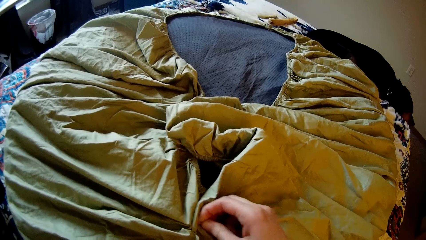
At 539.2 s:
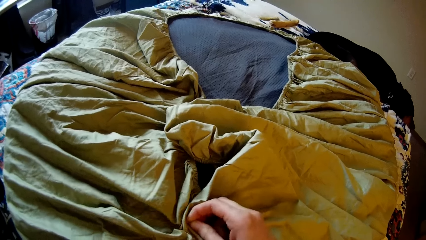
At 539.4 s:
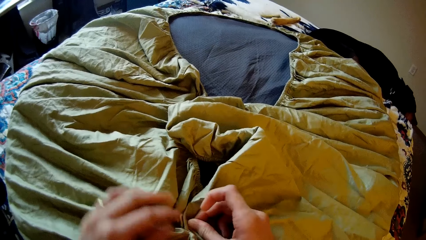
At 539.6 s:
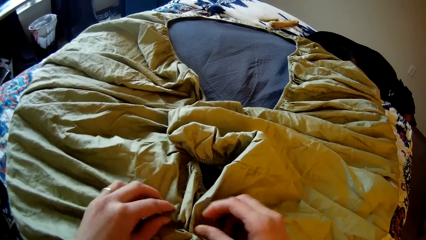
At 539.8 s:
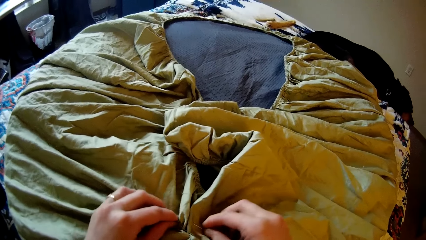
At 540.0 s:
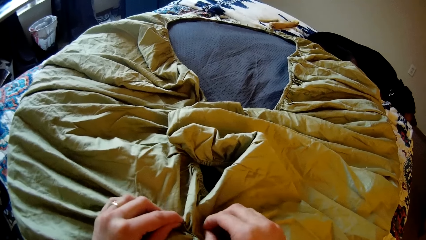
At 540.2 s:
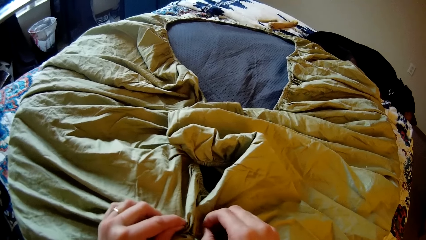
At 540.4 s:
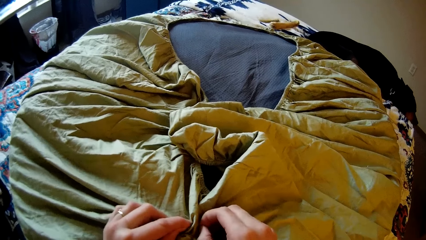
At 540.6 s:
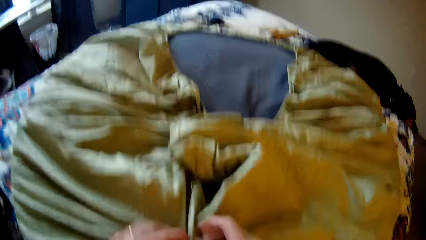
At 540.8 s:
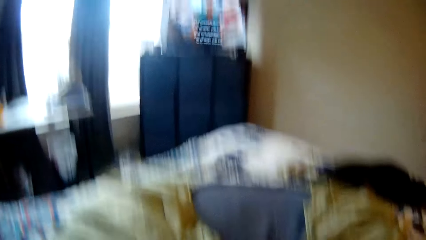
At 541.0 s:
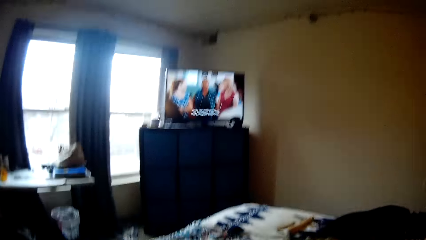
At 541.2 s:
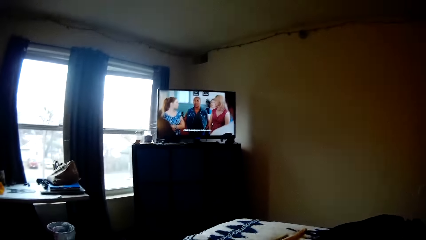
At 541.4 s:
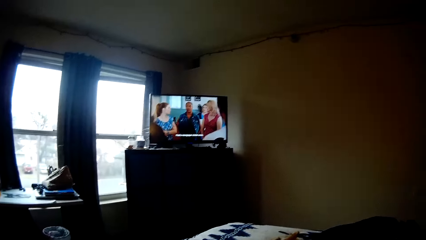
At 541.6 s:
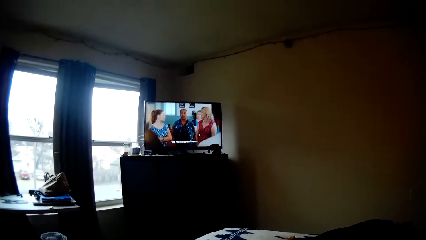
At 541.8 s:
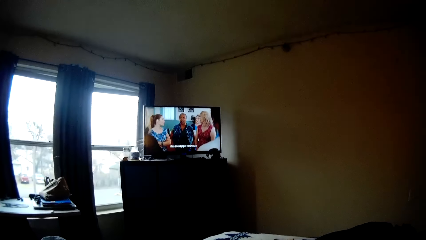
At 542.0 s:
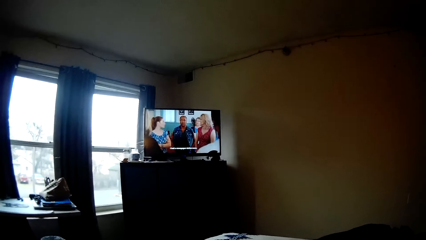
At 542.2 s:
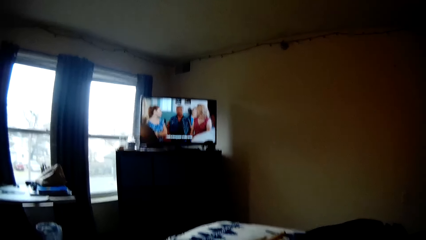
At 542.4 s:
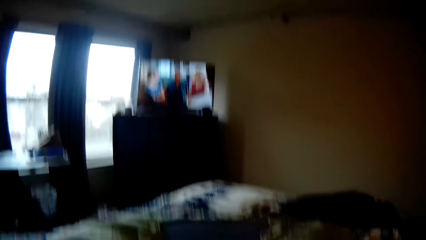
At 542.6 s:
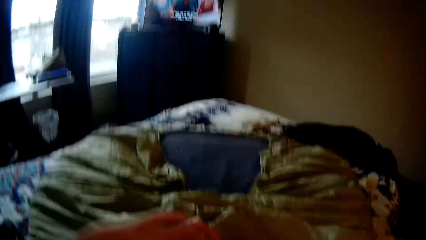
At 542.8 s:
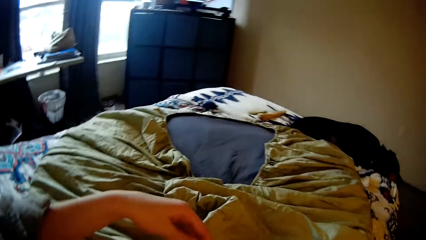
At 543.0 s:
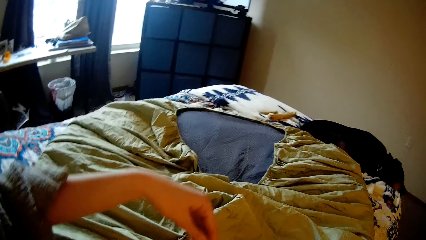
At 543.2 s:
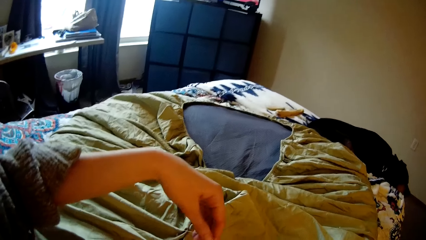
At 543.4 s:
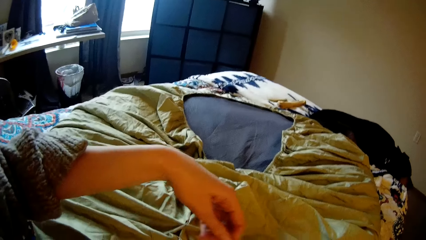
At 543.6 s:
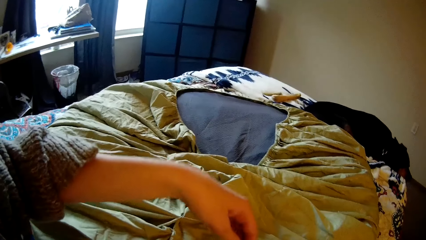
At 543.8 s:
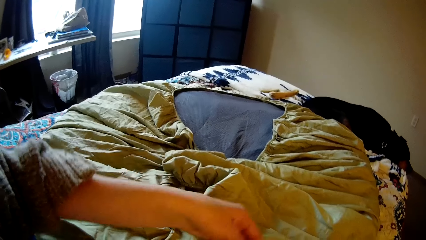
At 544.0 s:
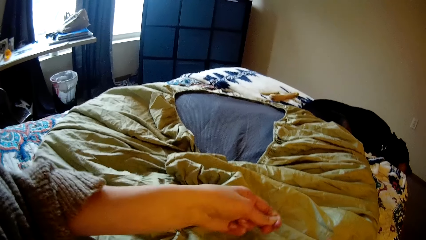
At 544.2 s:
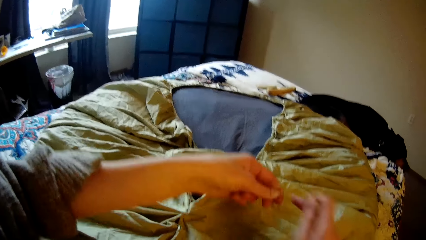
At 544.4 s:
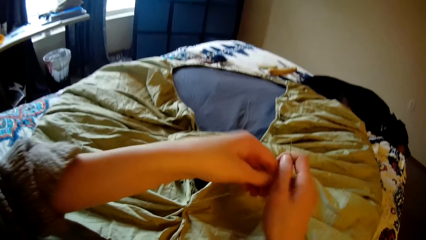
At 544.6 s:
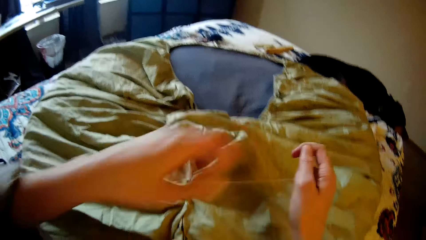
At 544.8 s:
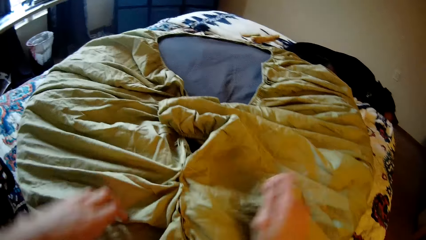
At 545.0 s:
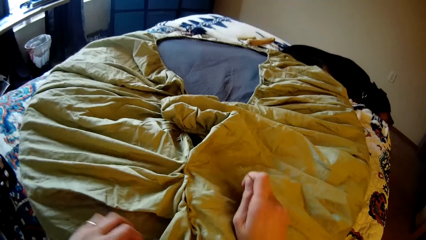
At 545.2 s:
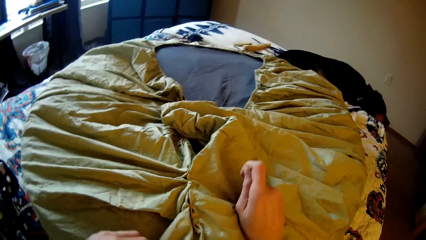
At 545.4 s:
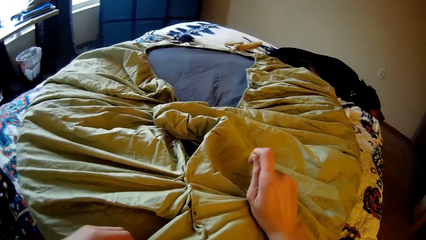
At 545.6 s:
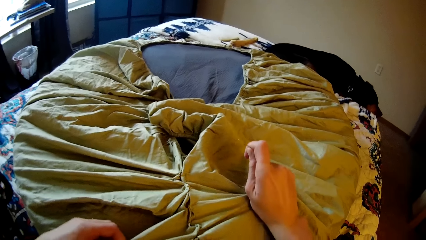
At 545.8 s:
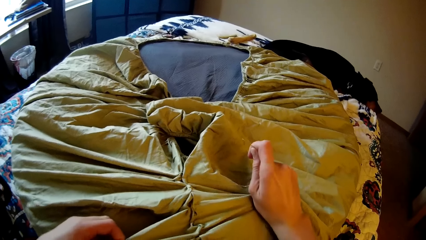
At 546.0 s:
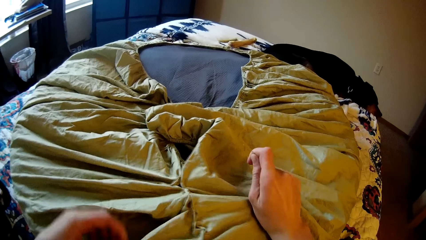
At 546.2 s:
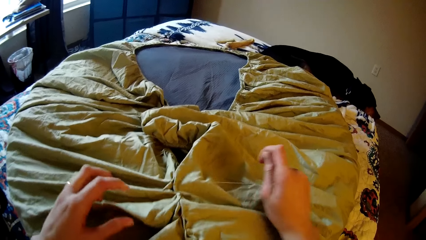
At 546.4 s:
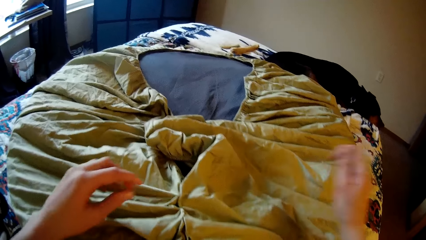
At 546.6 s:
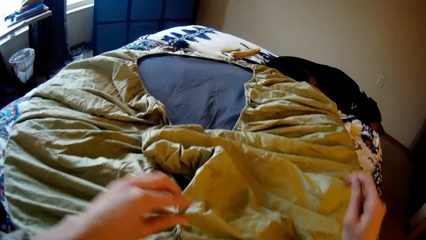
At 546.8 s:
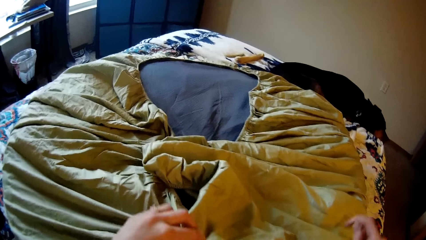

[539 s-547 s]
The camera wearer looks up at the television. She passes the needle and thread to her right hand. She adjusts the bean bag with her hands. She strengthens the sewing thread.

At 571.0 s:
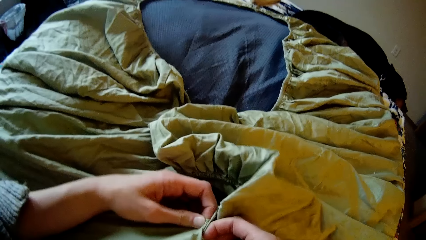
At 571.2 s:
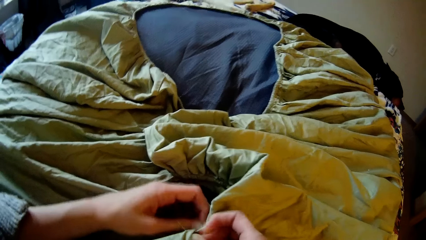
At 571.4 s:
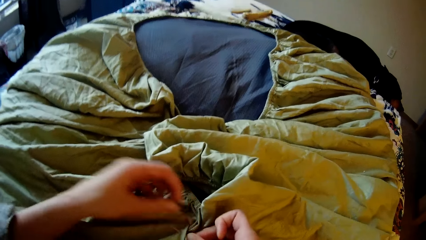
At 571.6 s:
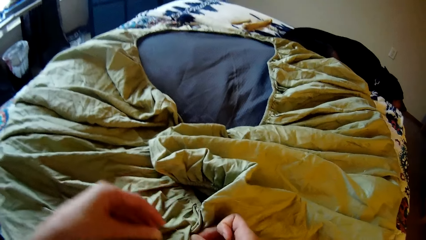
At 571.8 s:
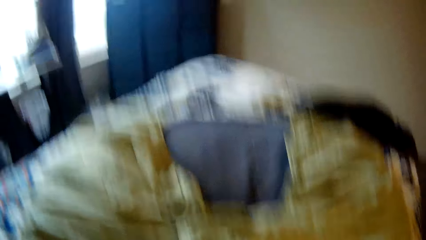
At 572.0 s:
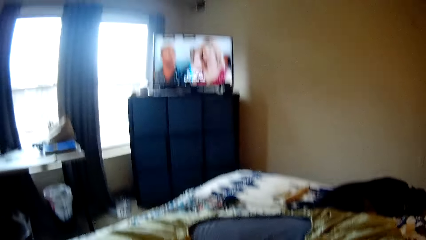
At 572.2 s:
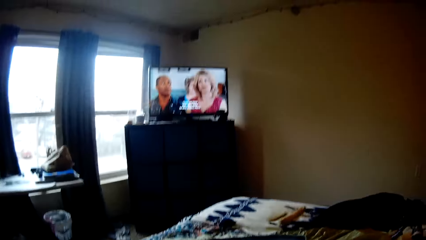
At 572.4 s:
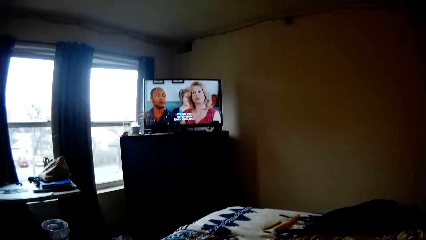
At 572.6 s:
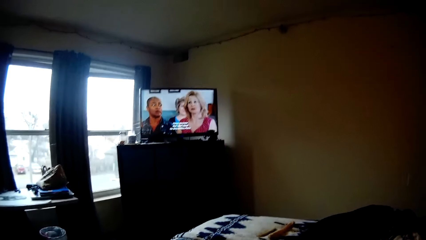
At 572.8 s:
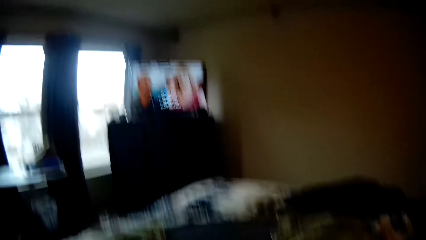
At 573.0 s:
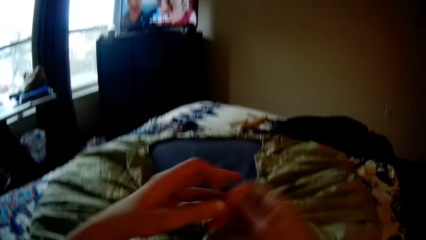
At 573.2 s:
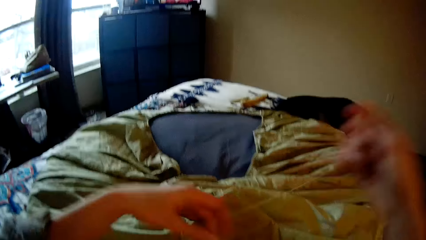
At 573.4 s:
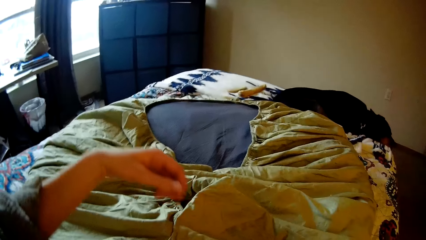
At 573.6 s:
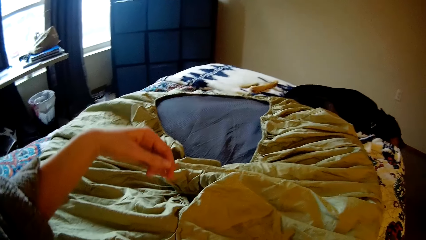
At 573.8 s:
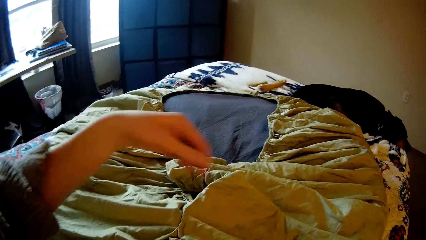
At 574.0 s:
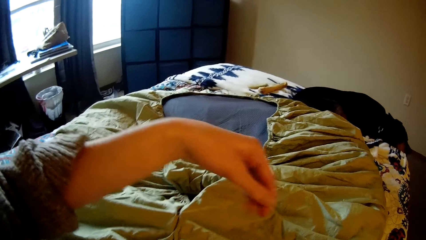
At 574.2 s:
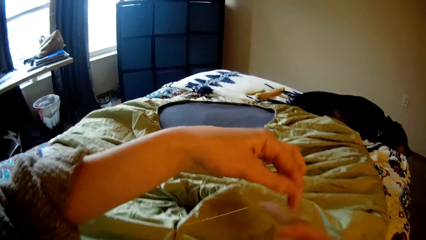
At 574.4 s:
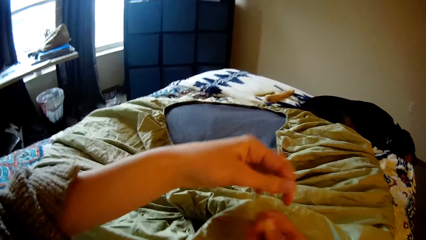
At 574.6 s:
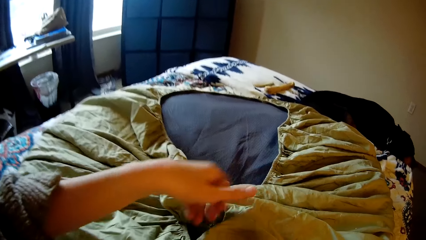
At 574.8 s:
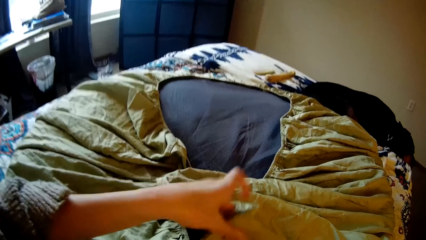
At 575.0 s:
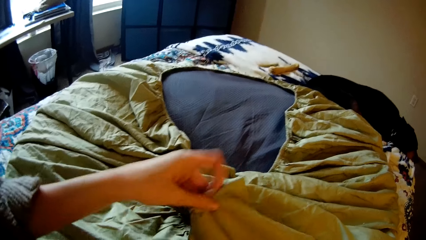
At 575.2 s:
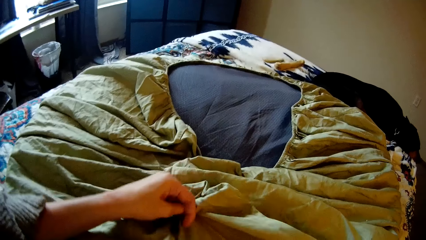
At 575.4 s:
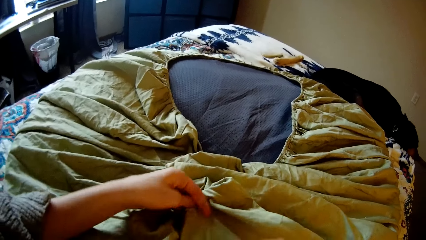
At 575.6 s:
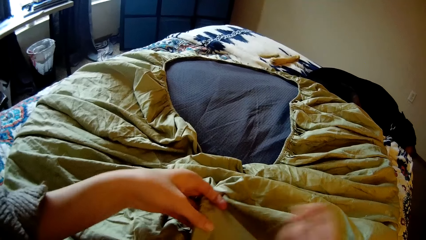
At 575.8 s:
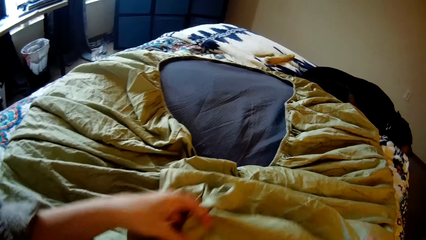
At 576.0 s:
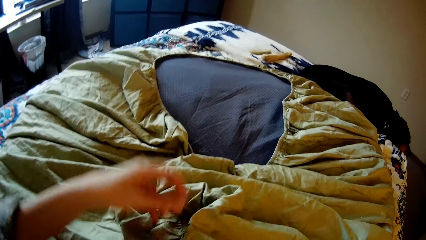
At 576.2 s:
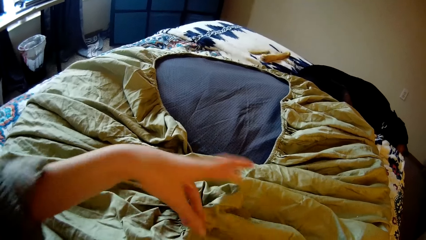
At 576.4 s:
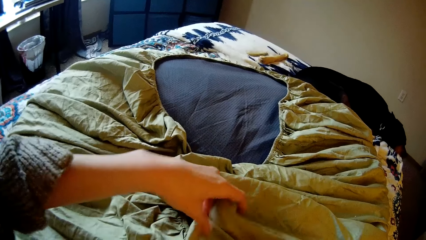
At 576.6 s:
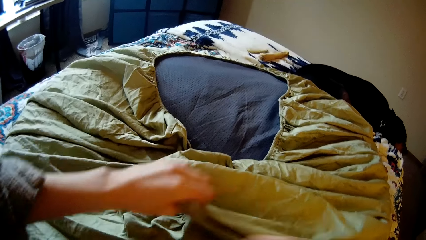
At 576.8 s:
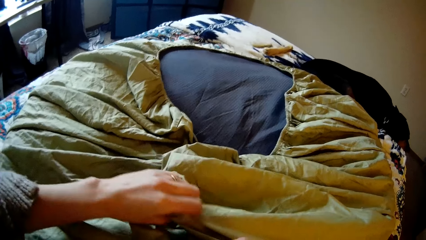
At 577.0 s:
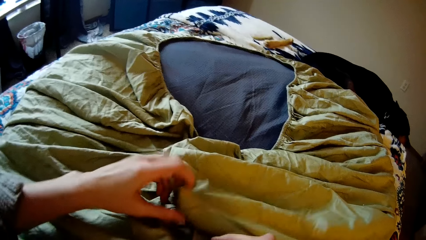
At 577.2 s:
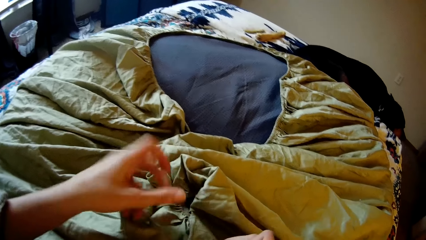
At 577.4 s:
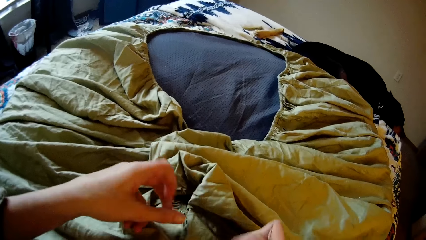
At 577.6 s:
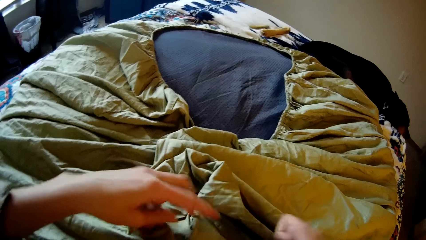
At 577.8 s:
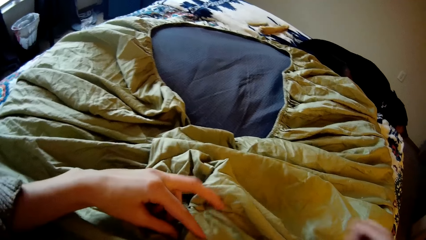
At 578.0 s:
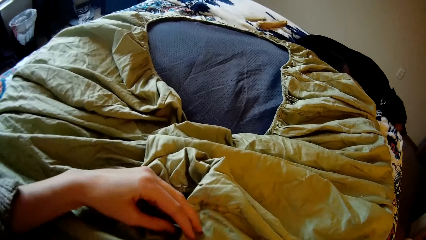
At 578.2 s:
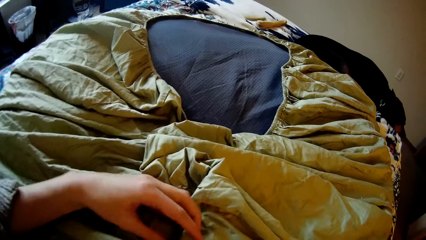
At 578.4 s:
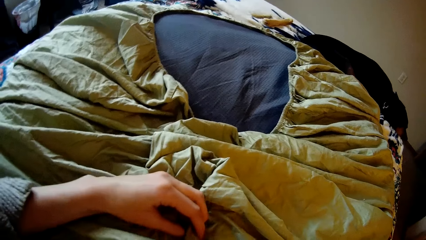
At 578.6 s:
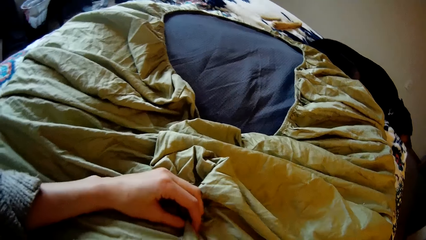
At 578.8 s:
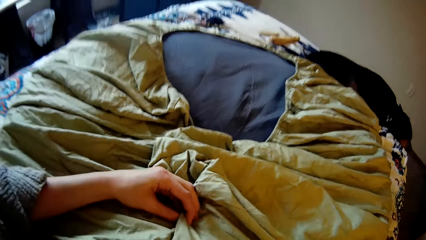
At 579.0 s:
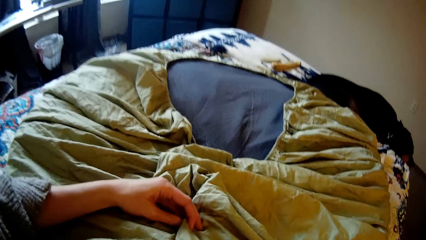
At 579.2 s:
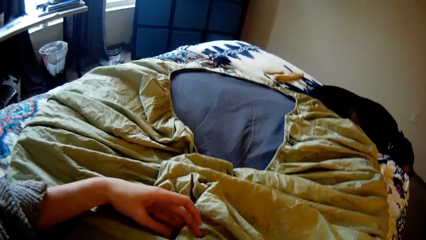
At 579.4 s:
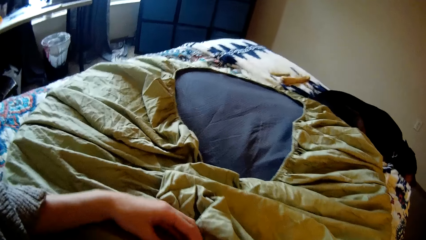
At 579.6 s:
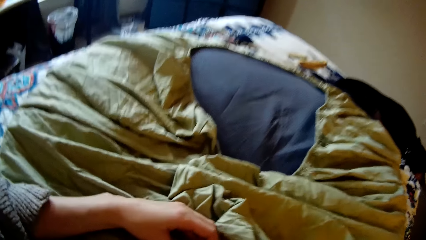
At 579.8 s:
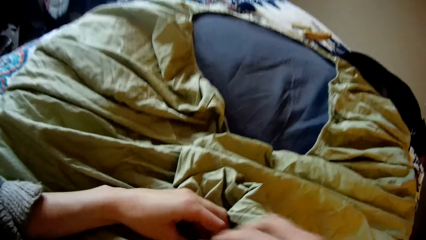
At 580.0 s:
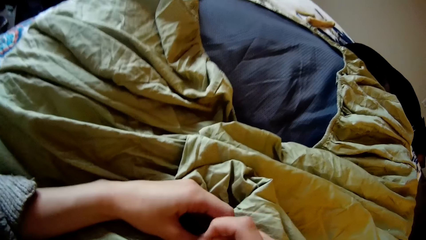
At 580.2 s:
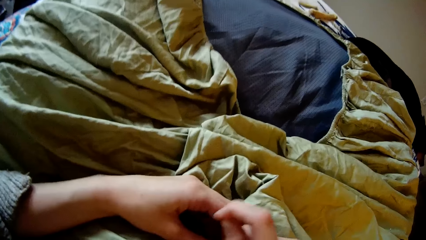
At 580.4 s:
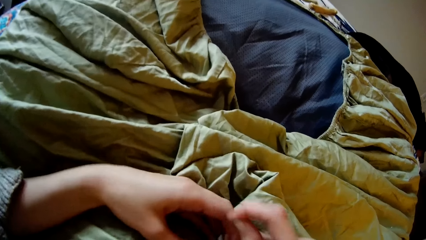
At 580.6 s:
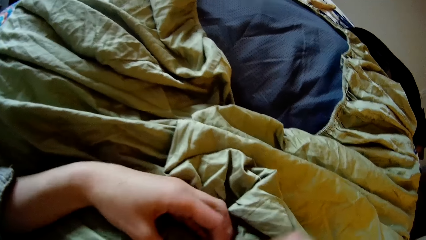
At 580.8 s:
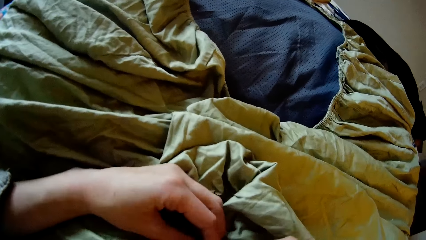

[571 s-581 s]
The camera wearer looks up at the television. She sews the bean bag with the needle and thread in her right hand. She stretches the thread. She pulls the bedsheet. She stretches the thread.
